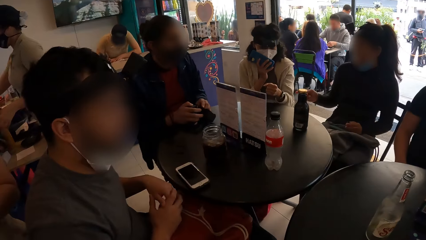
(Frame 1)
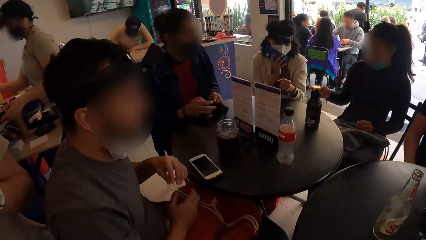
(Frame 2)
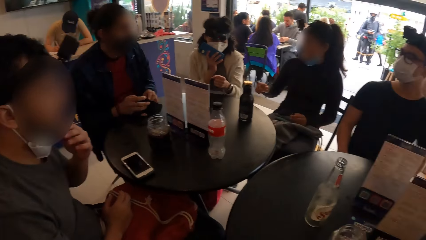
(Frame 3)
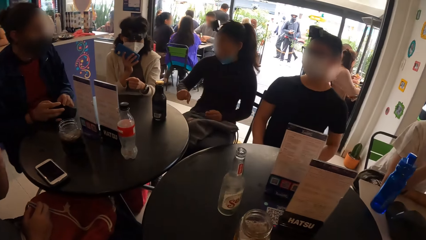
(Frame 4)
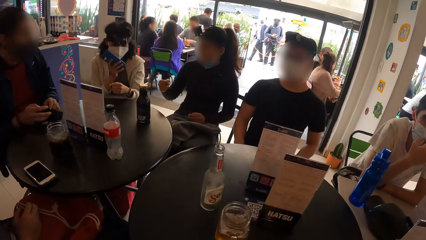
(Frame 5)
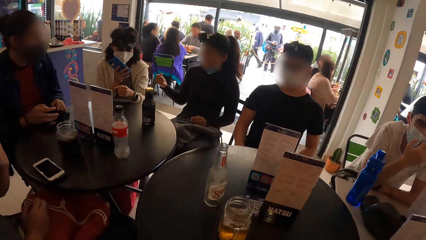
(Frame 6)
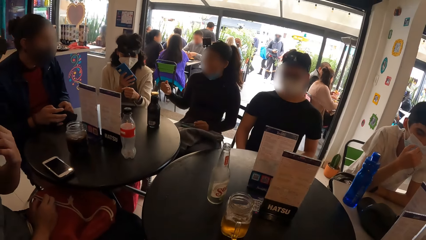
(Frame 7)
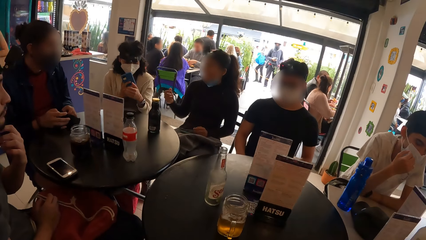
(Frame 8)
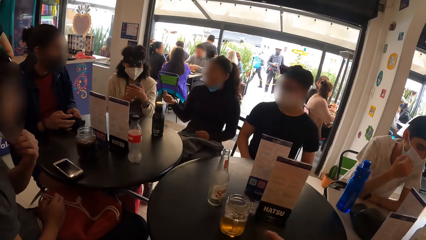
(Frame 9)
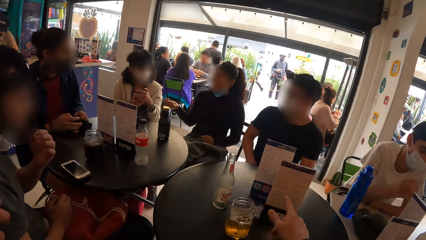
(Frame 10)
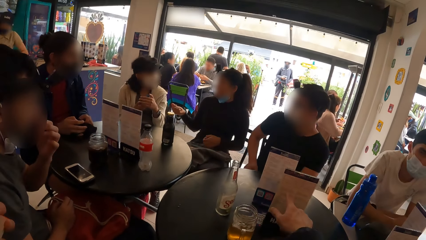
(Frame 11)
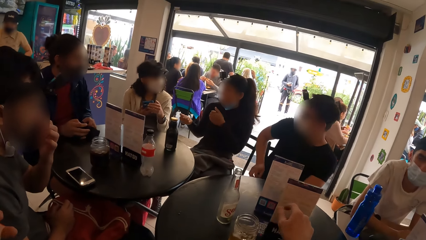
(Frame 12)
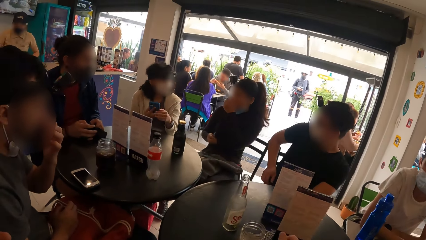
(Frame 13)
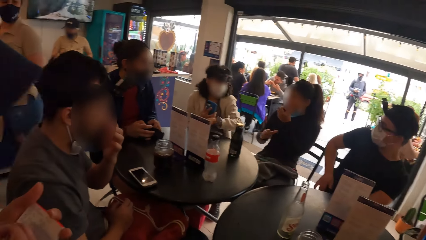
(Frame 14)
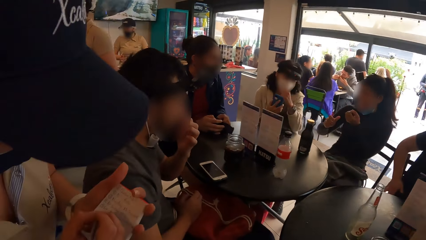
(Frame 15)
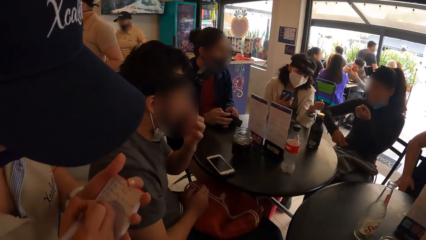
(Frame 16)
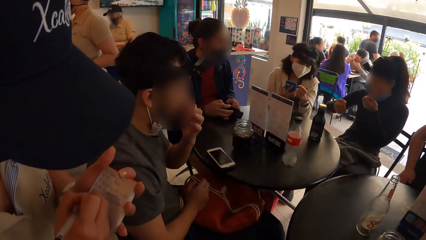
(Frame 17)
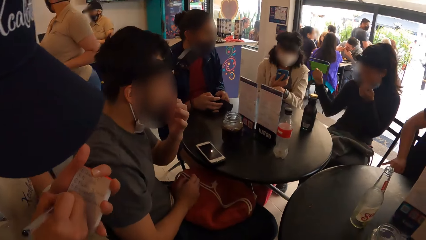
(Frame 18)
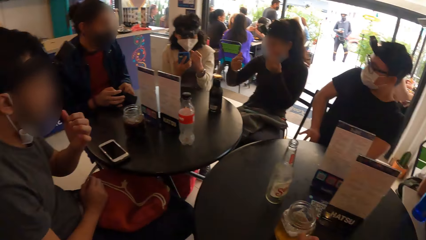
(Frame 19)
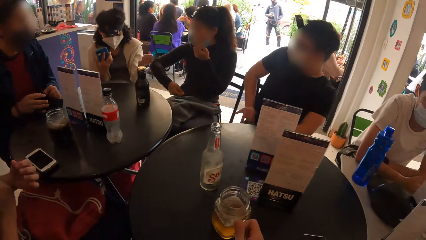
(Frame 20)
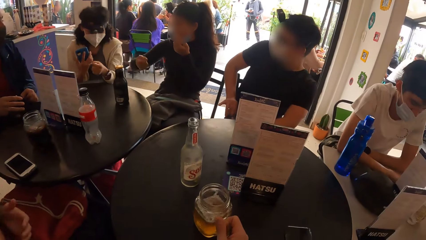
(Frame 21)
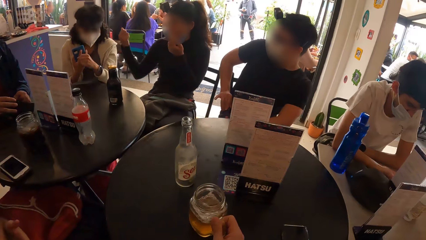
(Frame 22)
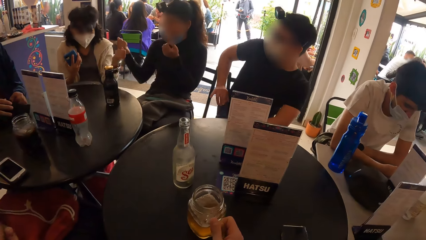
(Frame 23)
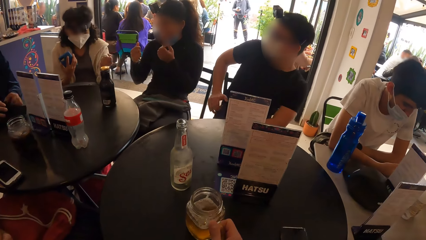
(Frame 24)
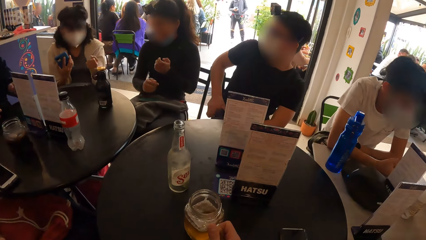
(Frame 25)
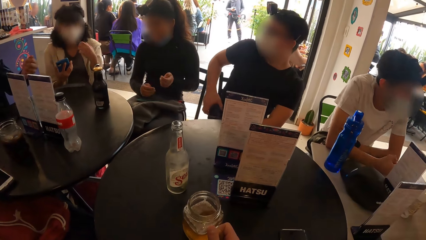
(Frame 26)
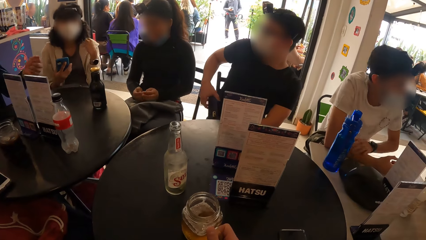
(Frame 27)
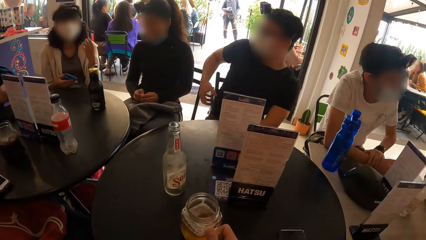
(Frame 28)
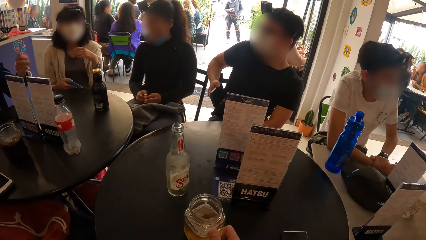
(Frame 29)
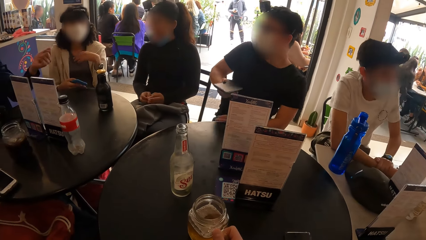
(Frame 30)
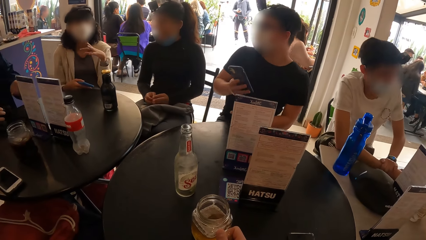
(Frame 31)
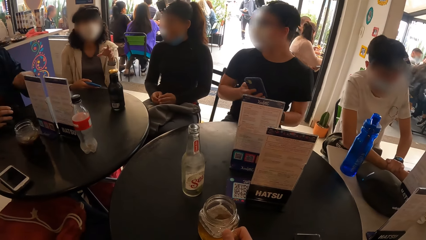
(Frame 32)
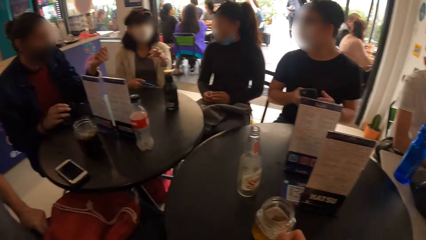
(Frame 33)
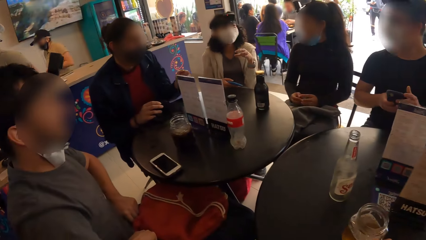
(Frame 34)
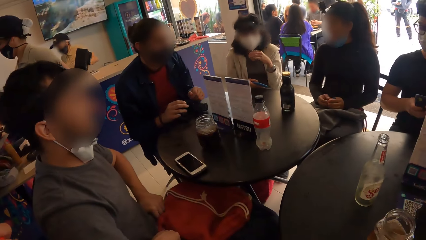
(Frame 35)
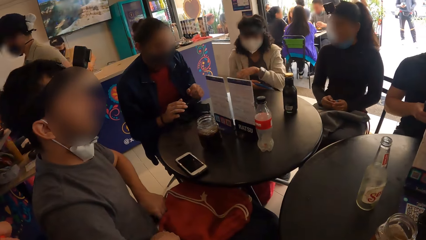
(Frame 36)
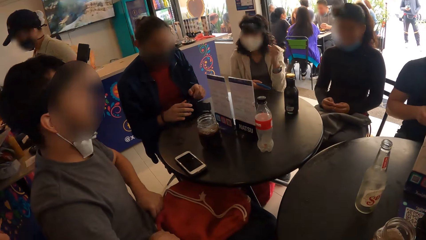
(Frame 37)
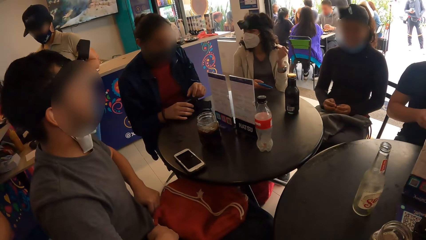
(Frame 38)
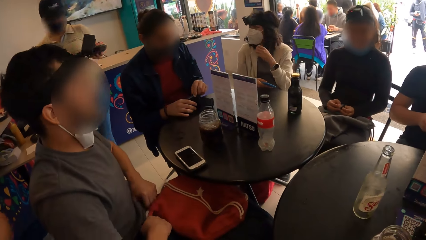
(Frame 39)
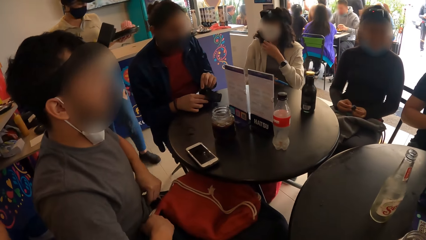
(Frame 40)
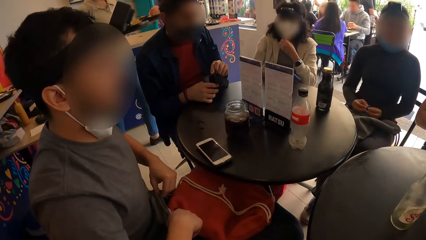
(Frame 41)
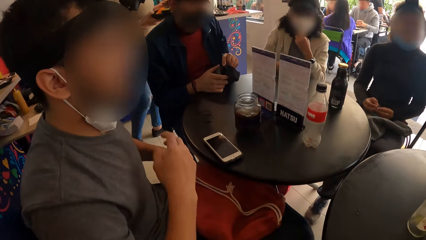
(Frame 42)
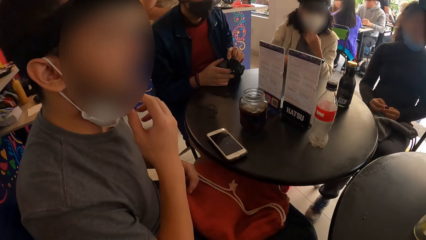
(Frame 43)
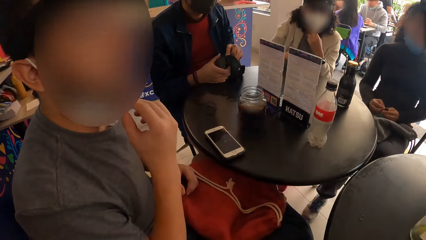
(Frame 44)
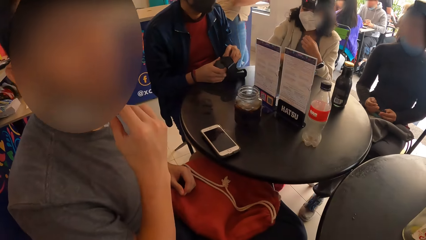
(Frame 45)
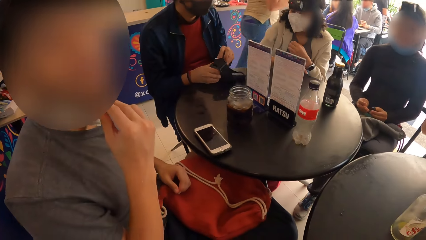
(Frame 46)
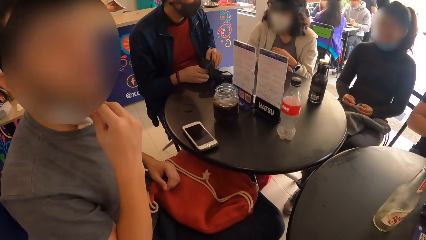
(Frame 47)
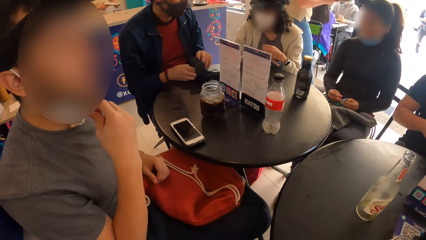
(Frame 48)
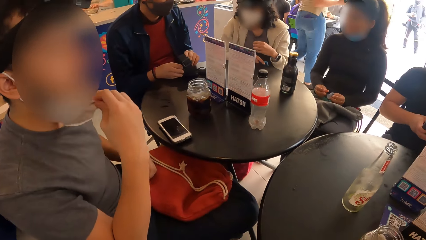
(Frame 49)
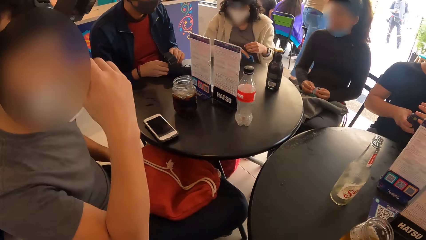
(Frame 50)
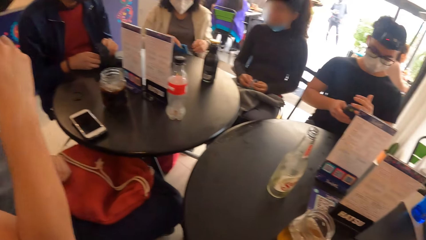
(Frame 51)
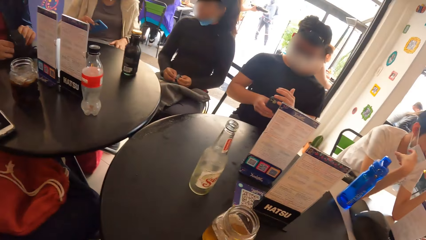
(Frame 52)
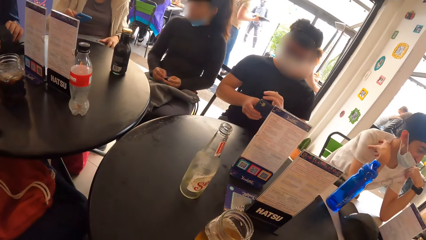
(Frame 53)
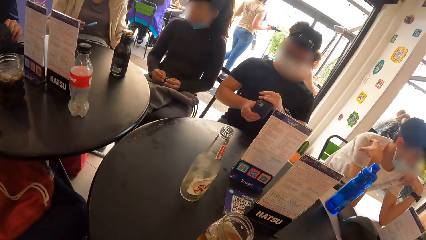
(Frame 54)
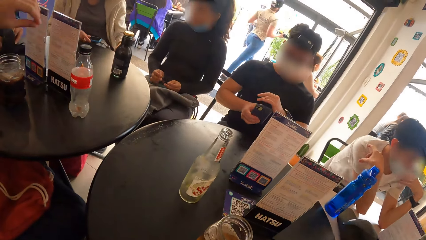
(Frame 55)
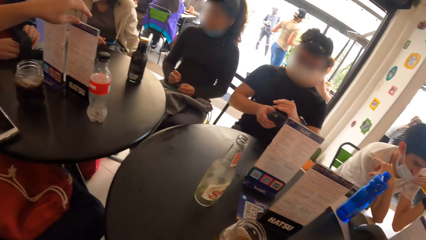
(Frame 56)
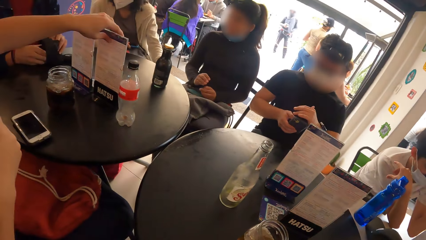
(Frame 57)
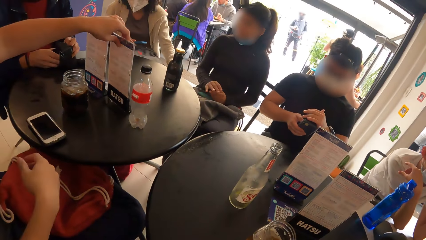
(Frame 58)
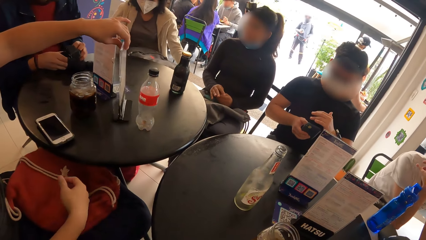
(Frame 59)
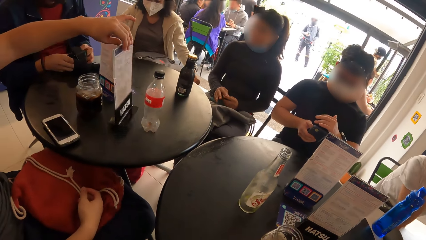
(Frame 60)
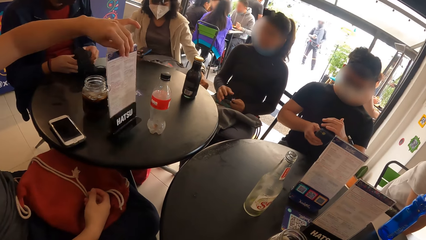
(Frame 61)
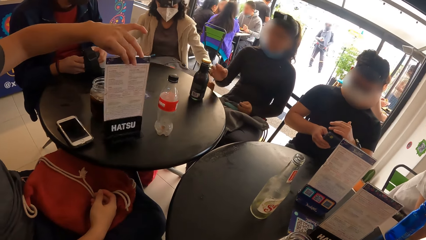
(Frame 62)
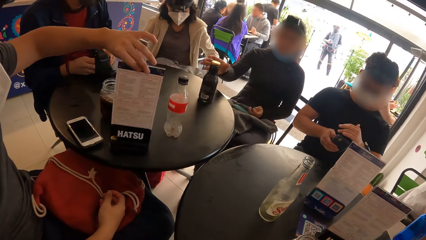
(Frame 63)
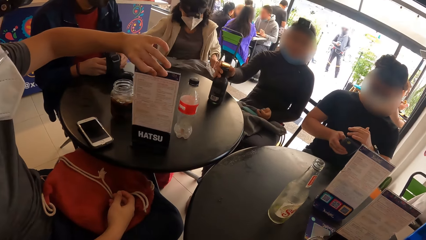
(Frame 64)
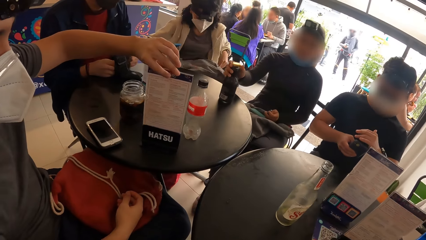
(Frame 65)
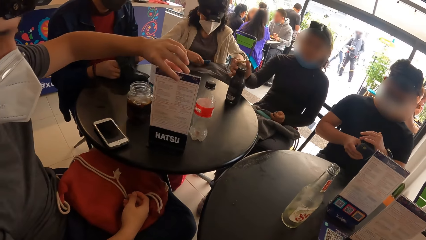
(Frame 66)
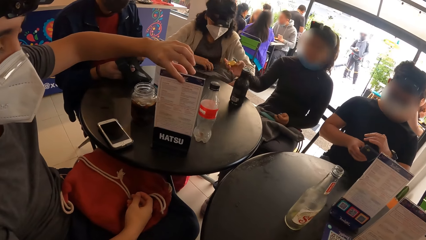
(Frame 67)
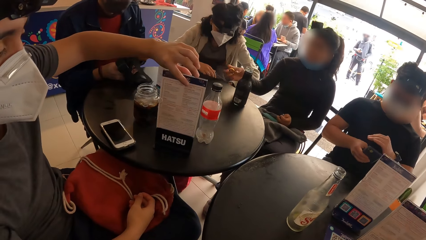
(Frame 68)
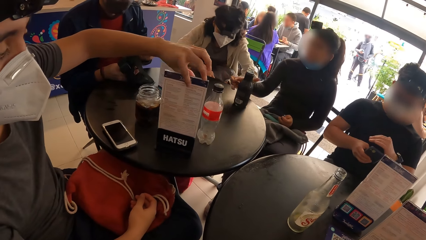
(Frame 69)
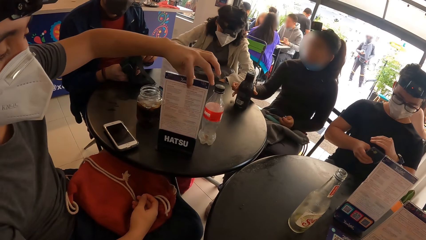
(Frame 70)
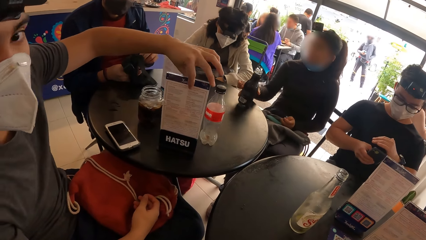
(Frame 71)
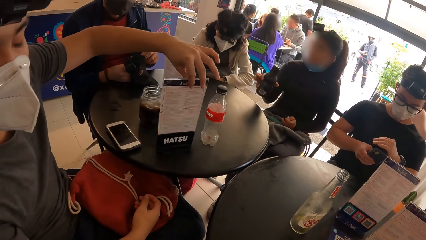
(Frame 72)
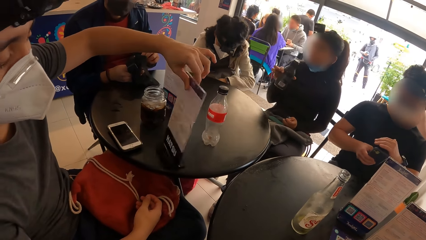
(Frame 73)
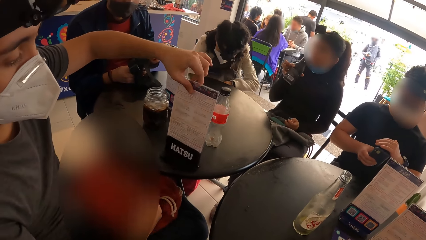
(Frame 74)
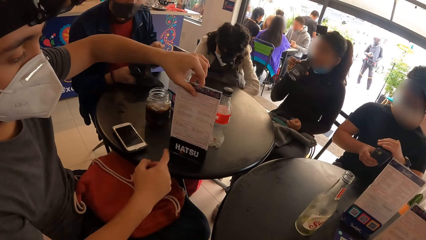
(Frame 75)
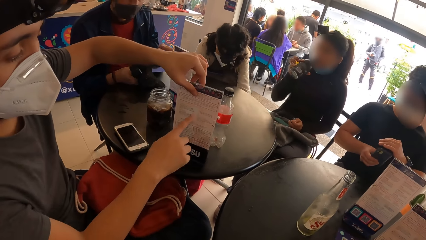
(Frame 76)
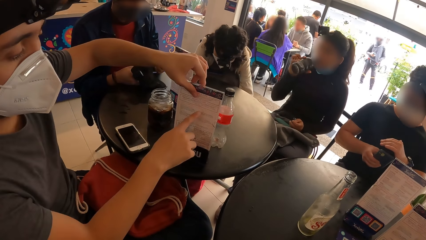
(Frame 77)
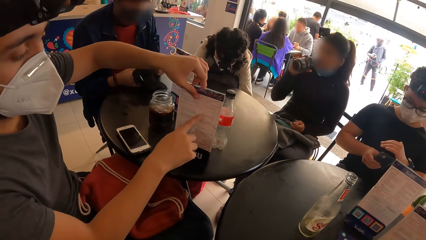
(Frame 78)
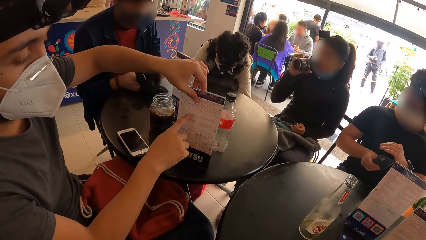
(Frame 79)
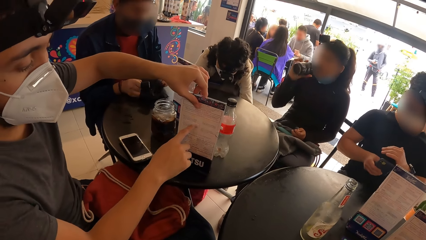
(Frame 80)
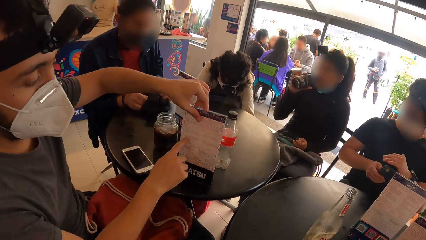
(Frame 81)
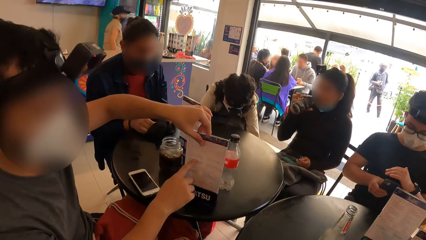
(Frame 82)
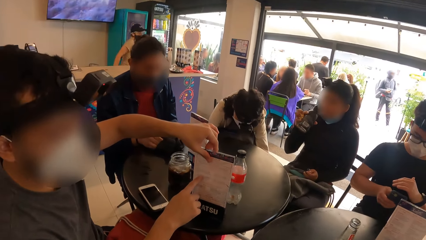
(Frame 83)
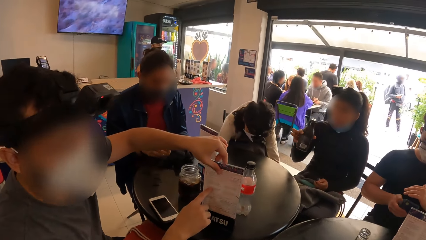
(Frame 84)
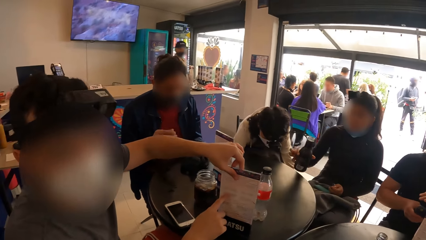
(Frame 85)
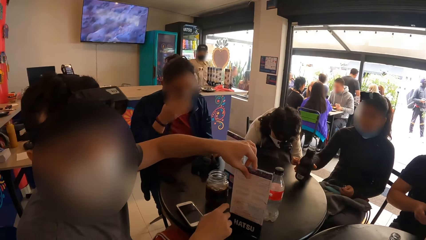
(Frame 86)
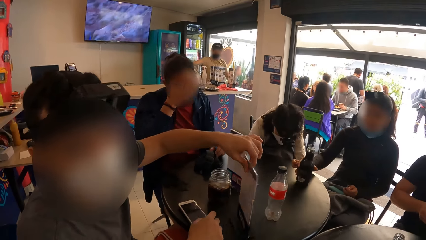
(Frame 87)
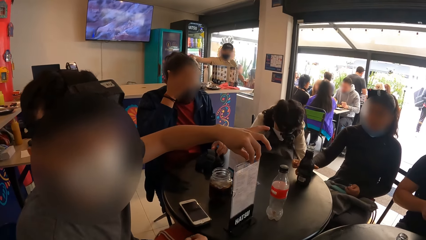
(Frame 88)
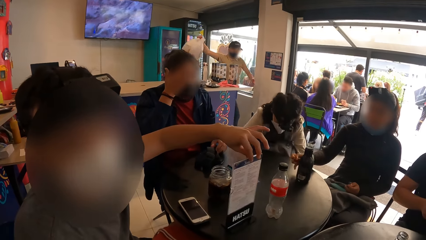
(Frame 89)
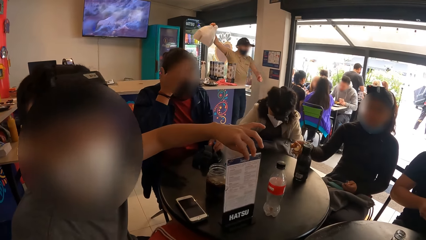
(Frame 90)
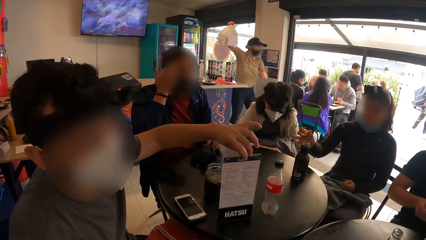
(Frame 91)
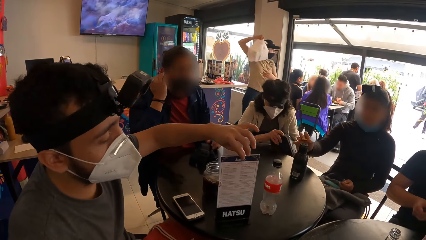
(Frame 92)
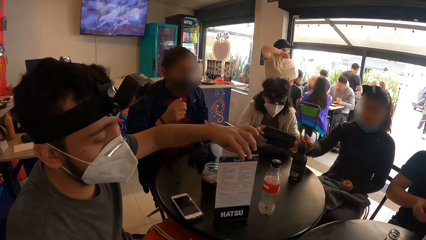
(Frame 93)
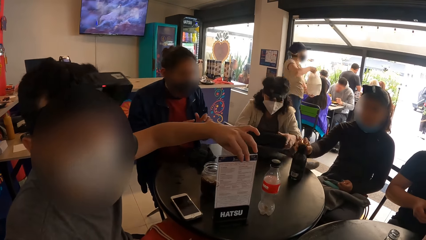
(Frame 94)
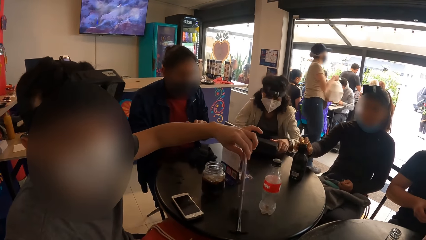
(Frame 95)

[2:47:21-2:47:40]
The camera wearer interacts with the lady. A man shows the camera wearer the menu with his hands. The camera wearer interacts with the man. The man converses with the camera wearer.
